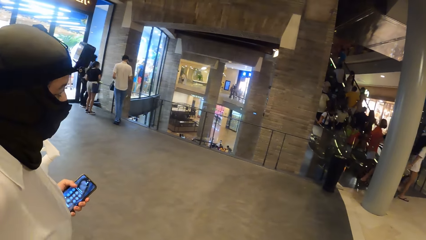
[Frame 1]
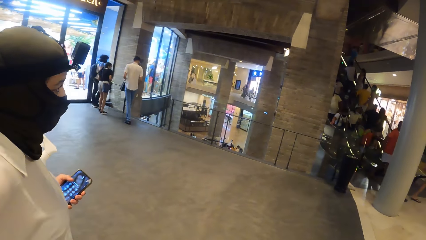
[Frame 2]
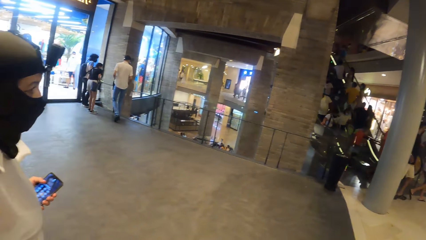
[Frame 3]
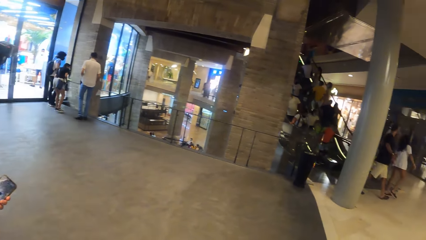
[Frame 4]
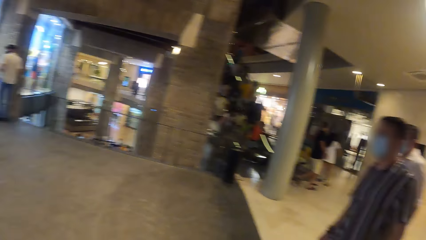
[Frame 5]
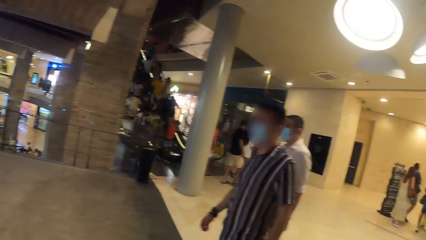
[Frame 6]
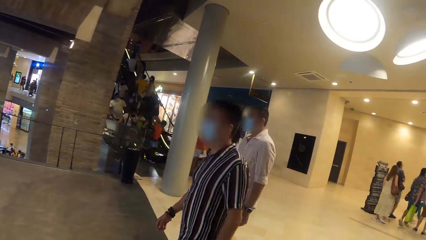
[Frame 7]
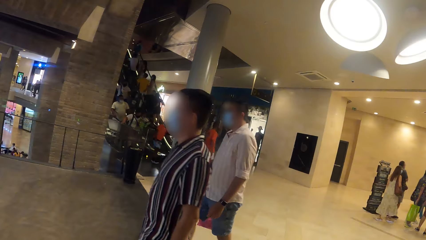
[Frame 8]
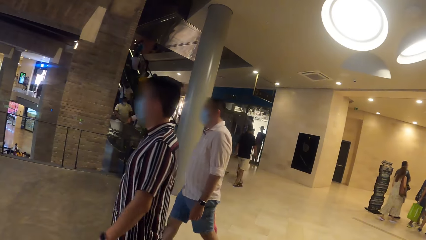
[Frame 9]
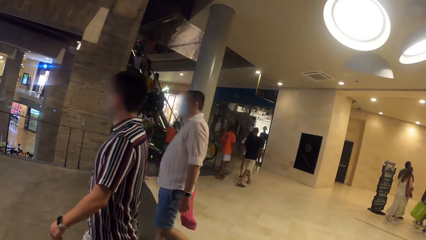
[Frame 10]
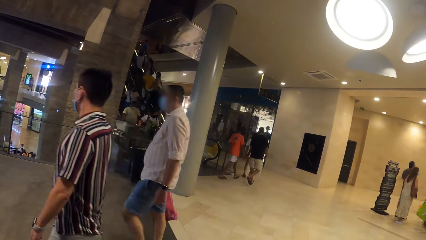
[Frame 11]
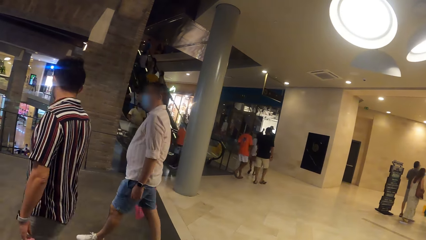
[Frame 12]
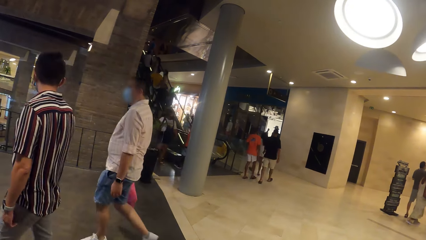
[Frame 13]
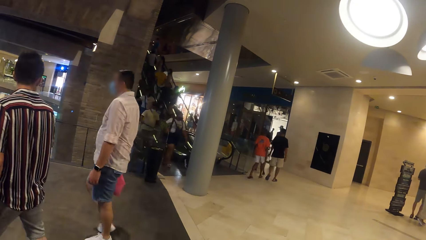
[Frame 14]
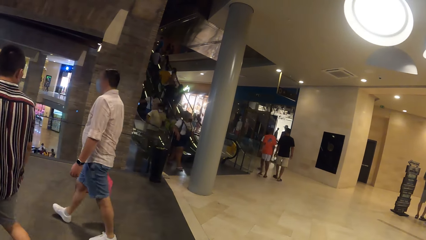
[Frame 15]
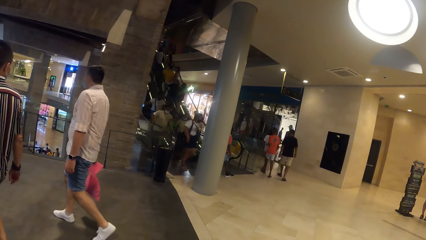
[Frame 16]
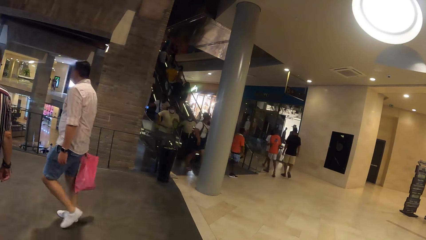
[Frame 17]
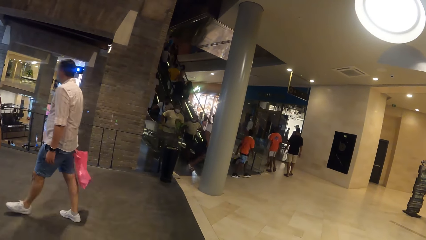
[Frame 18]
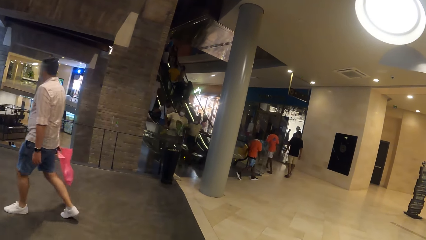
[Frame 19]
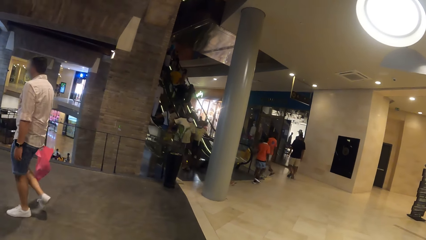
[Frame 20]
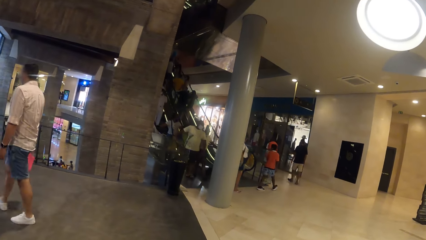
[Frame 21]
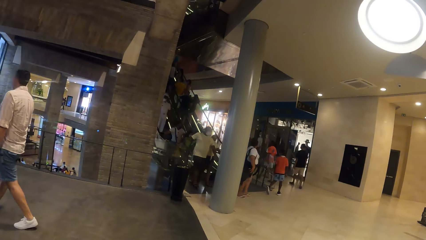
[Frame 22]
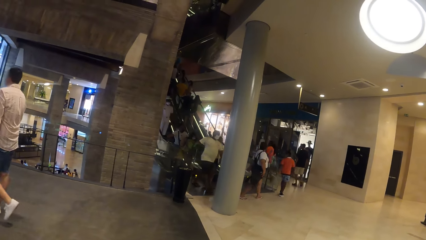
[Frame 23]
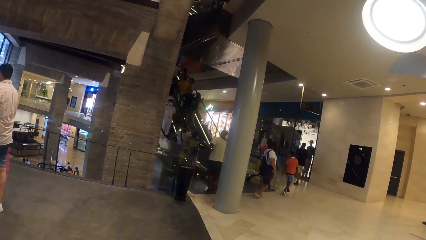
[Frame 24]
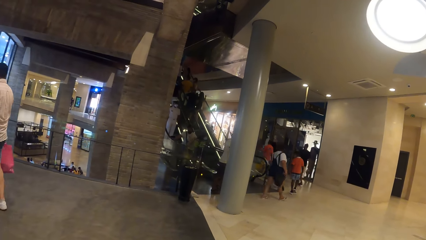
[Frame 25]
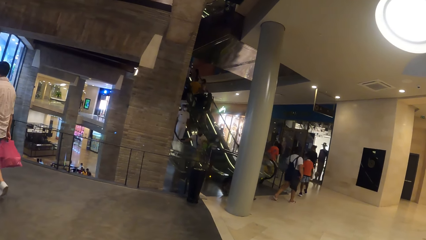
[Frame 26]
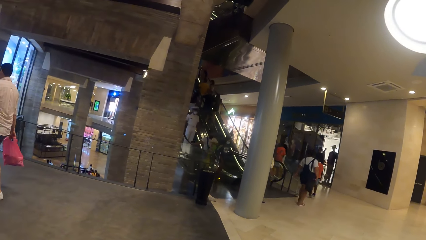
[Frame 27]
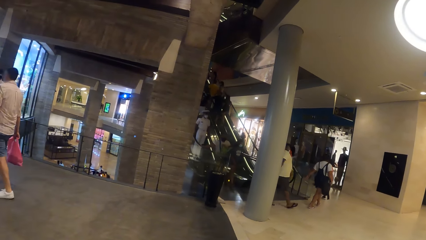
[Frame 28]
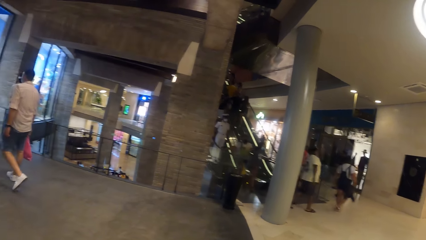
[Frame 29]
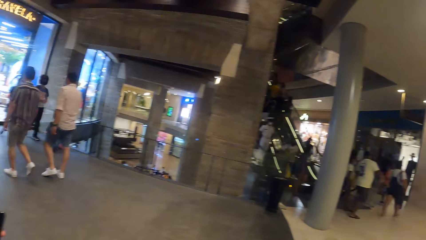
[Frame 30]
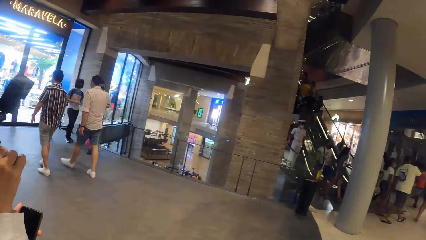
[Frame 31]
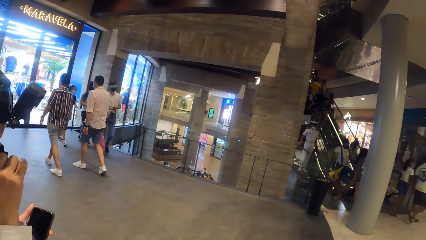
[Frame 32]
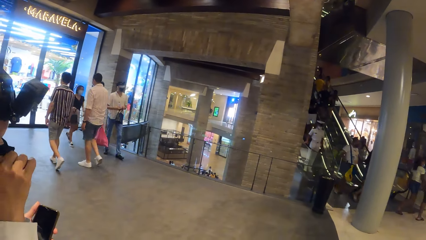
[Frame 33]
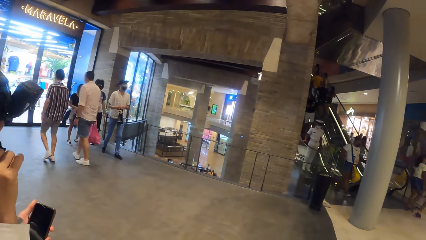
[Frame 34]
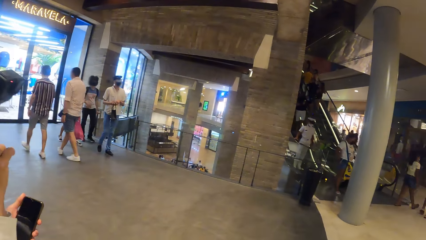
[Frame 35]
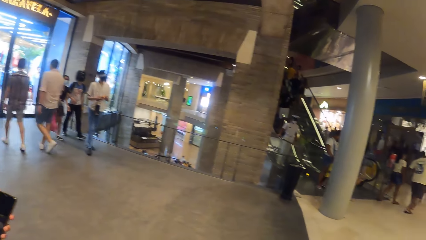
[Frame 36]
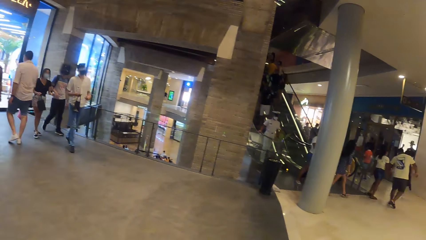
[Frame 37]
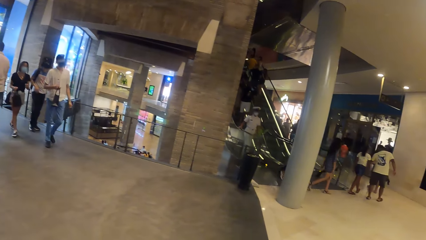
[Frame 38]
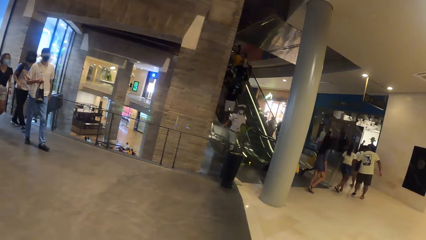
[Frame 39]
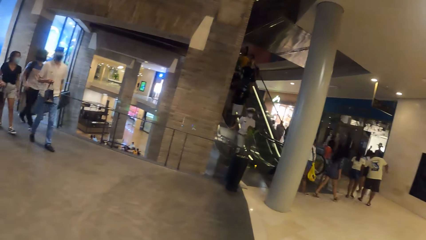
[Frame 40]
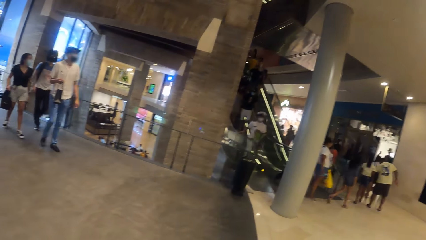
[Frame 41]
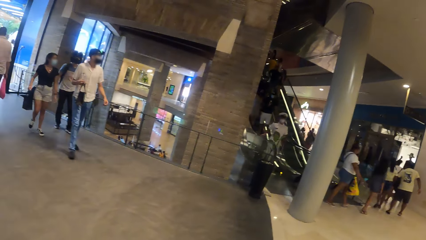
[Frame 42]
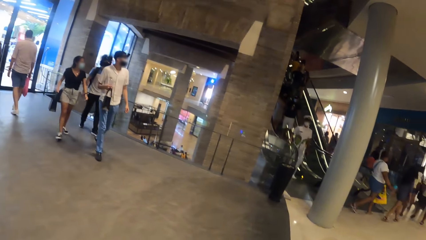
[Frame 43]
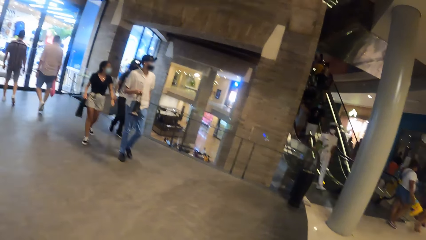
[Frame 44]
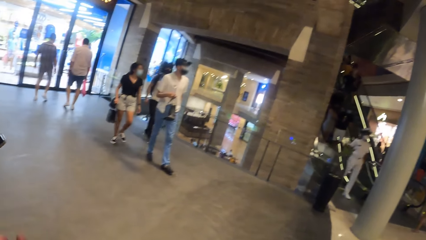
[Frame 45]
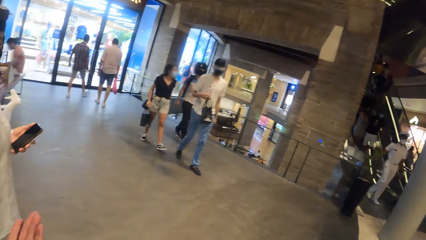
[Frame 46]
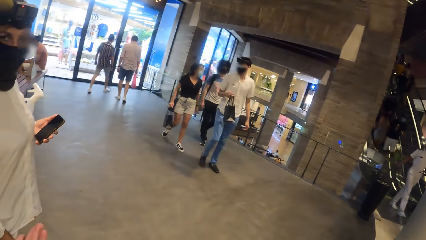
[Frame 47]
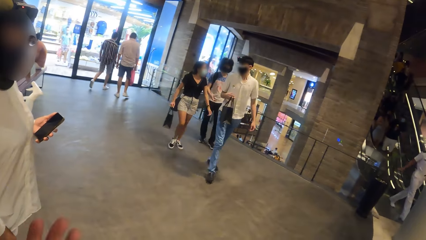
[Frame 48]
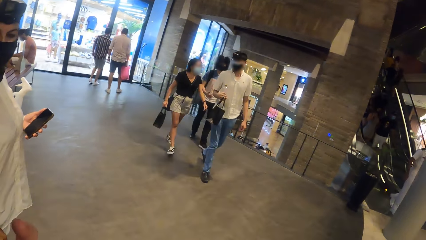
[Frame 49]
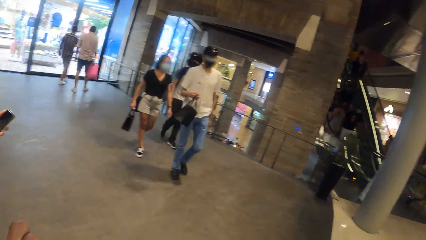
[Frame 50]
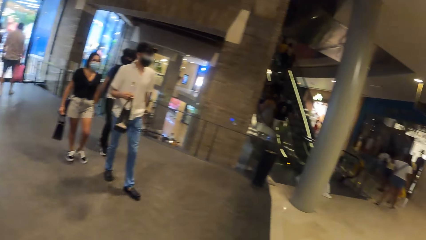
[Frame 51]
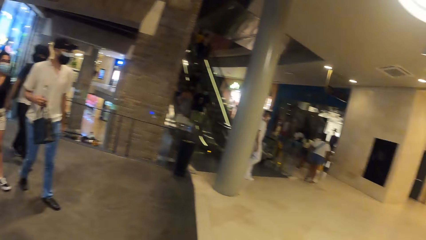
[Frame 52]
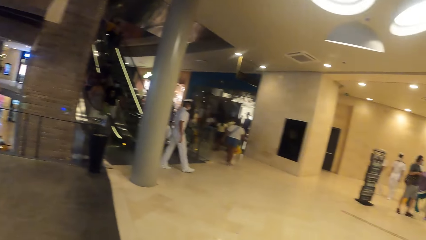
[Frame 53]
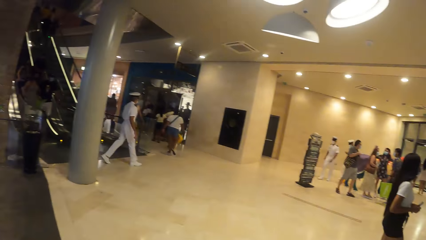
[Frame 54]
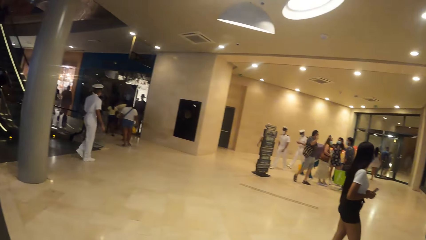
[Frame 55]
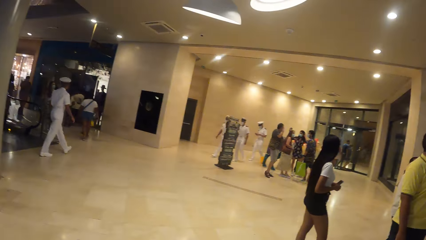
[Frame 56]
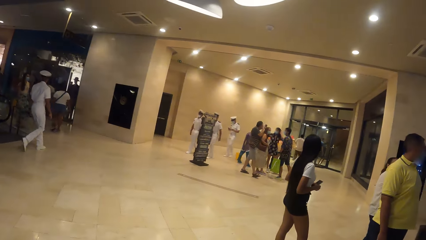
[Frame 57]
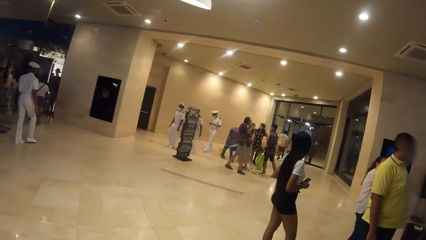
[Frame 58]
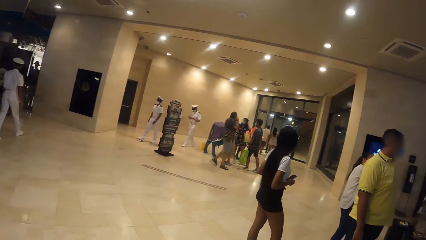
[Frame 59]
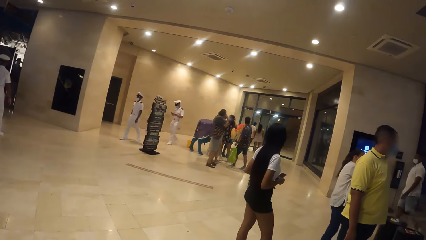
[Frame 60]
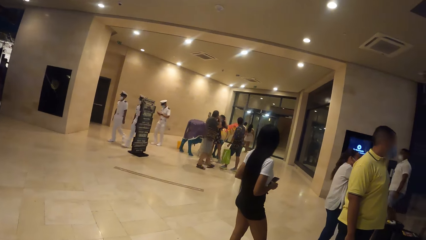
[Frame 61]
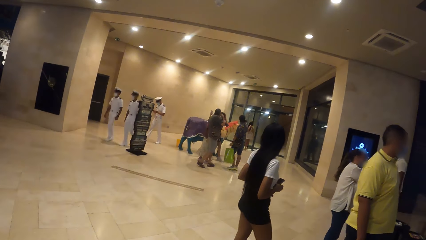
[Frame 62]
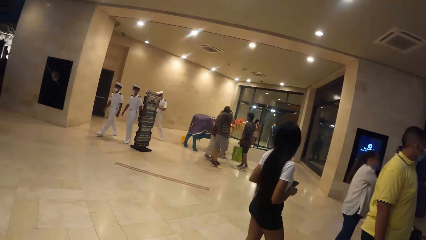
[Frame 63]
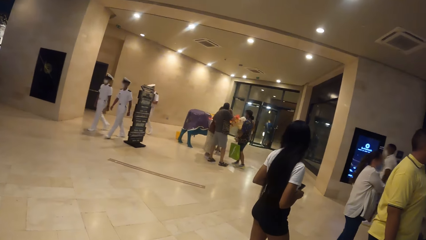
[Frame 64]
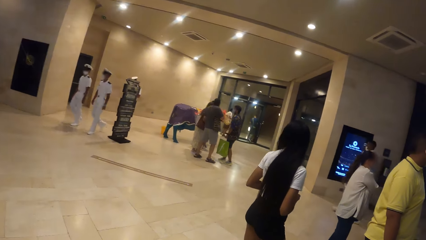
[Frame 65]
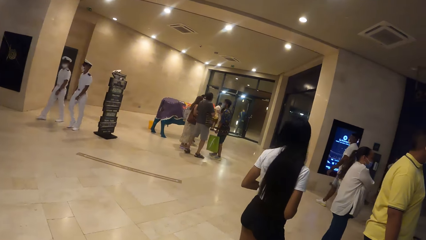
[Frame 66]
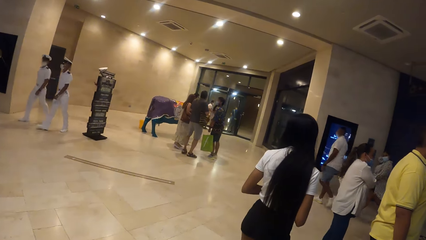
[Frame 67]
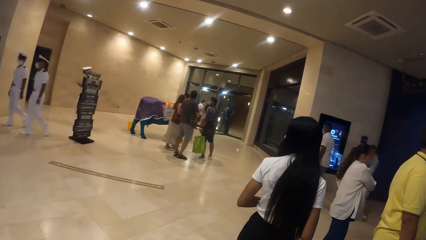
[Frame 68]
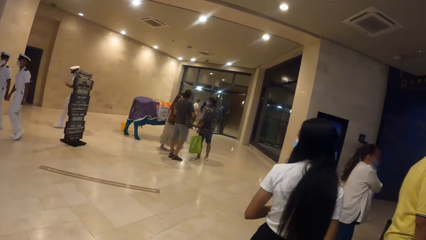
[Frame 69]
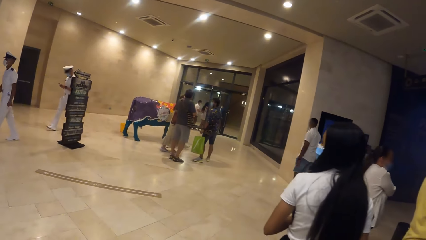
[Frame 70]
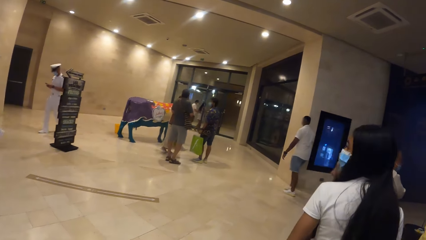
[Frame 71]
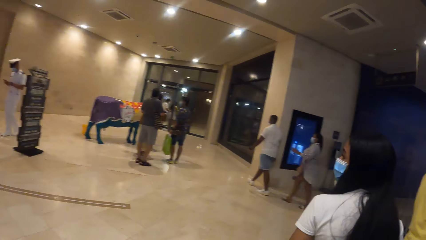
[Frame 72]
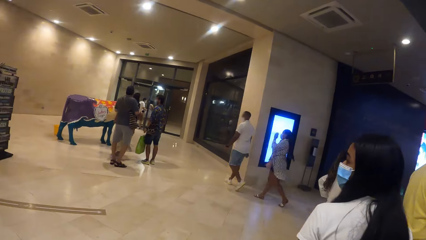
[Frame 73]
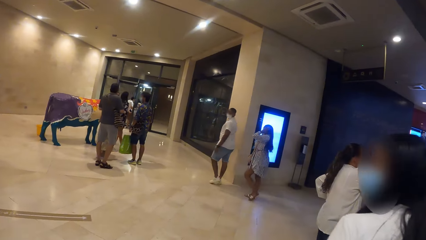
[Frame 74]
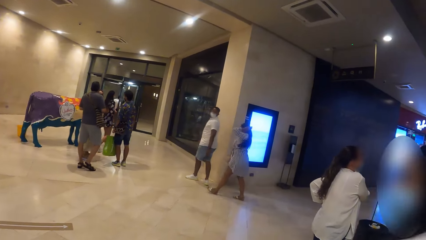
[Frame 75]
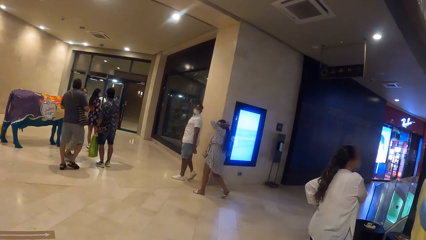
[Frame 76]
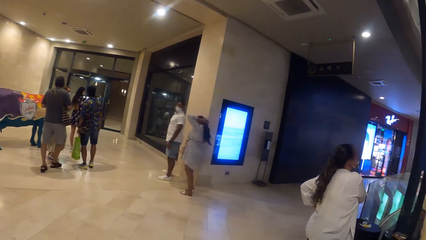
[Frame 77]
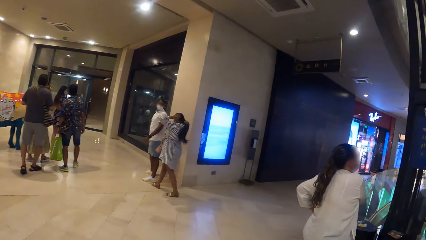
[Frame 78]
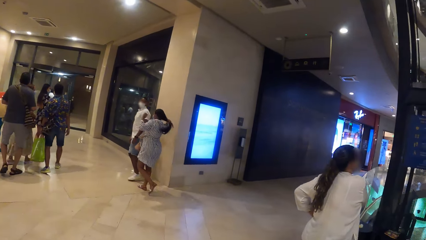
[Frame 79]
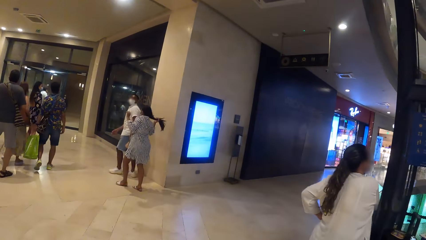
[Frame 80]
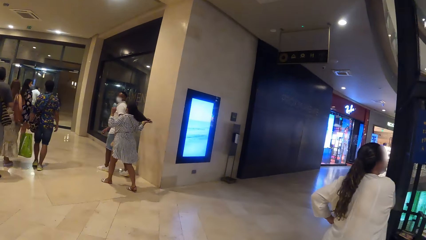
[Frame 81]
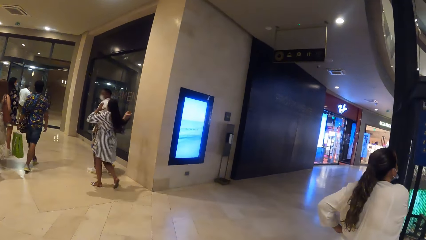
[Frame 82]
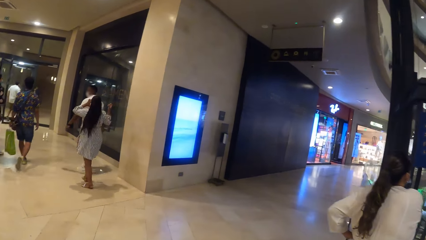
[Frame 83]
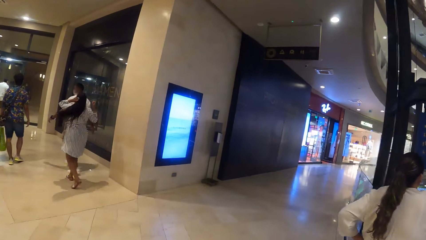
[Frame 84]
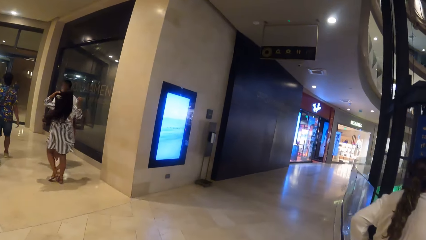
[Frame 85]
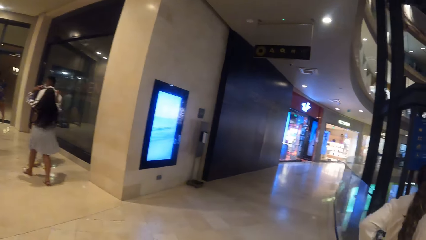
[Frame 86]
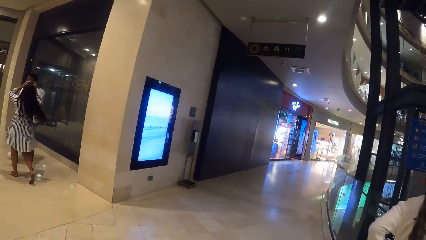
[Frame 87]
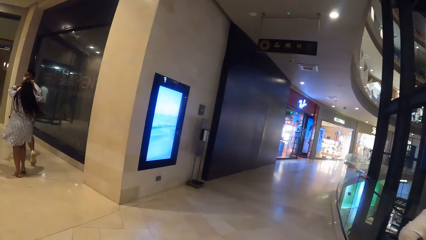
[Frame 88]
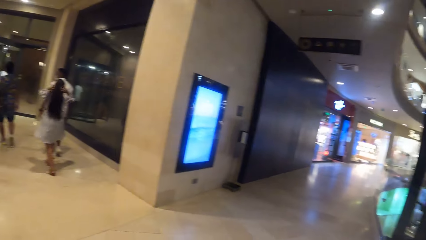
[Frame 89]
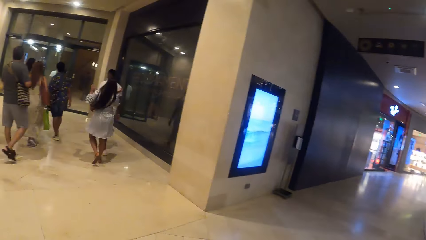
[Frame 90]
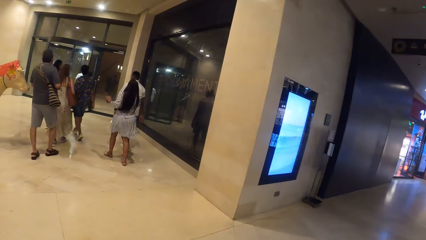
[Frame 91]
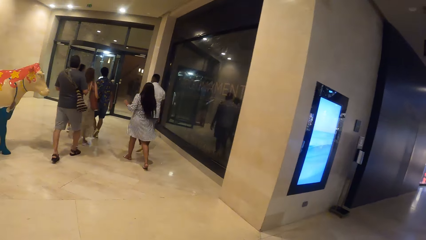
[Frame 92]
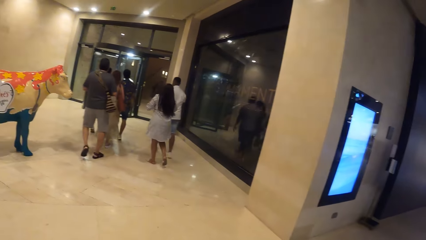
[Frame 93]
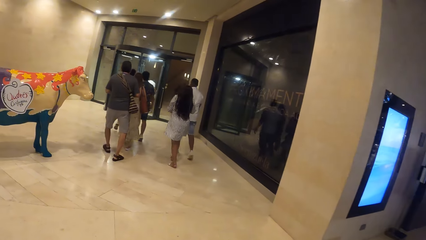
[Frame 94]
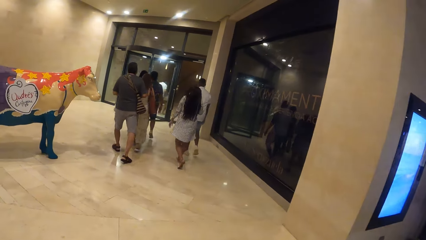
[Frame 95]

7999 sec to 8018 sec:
A man, a woman and another woman walk towards the camera wearer. The camera wearer converses with a third woman. They walk in the supermarket hall with the group of people.
